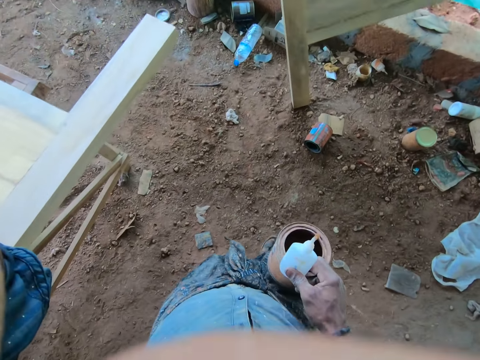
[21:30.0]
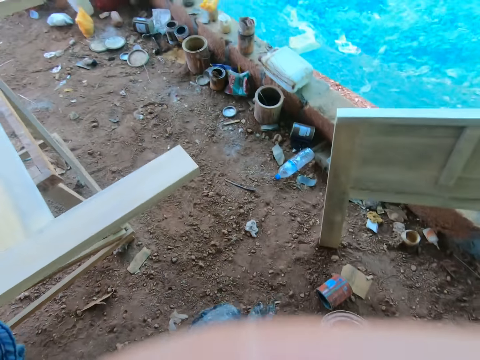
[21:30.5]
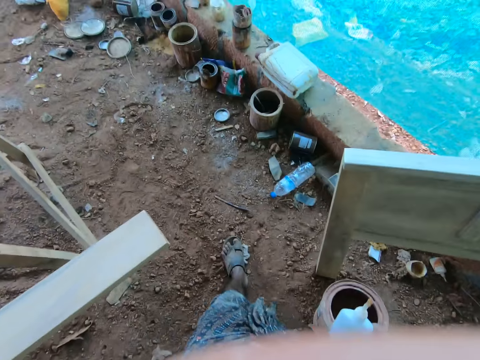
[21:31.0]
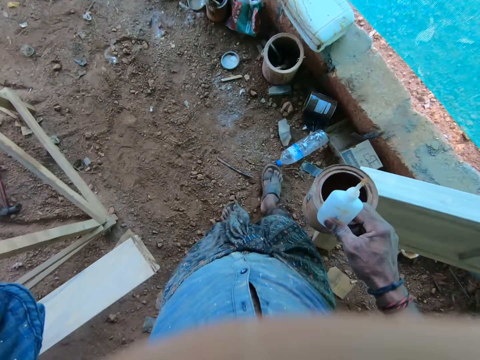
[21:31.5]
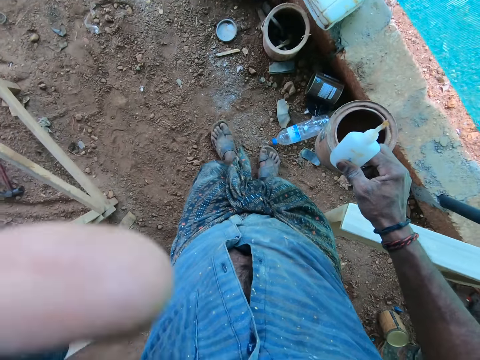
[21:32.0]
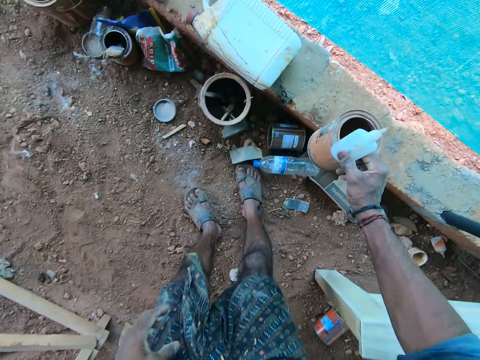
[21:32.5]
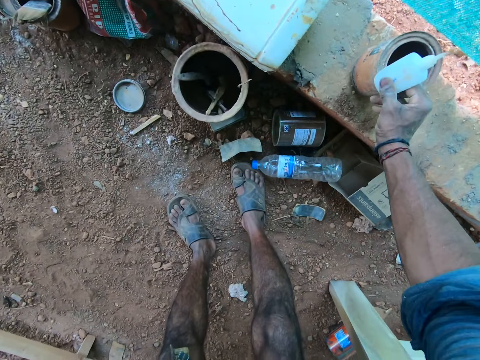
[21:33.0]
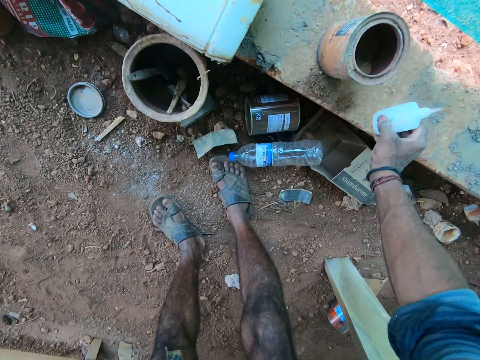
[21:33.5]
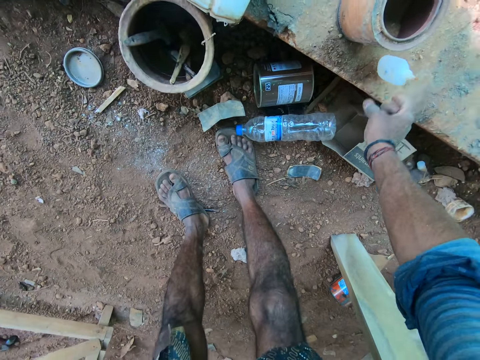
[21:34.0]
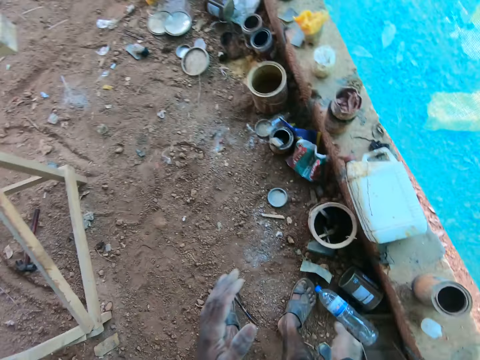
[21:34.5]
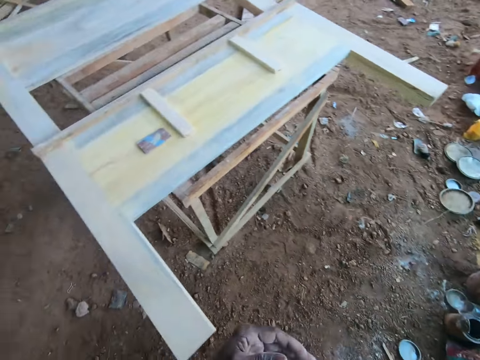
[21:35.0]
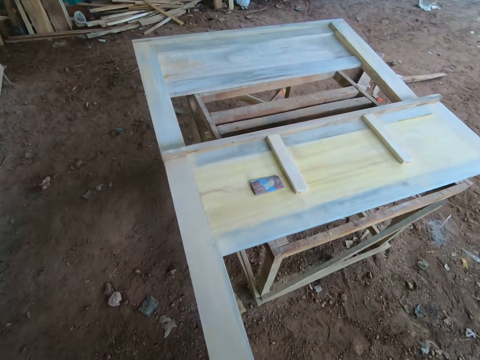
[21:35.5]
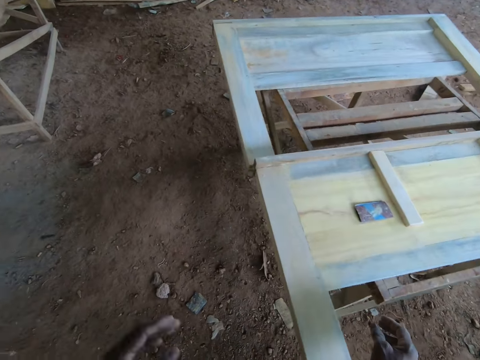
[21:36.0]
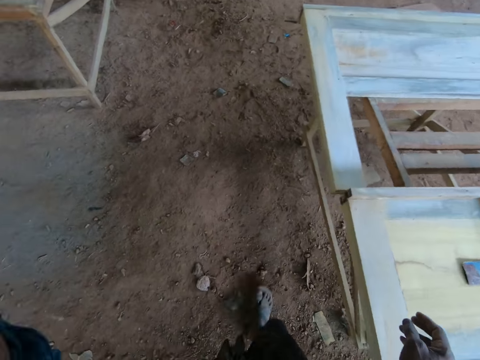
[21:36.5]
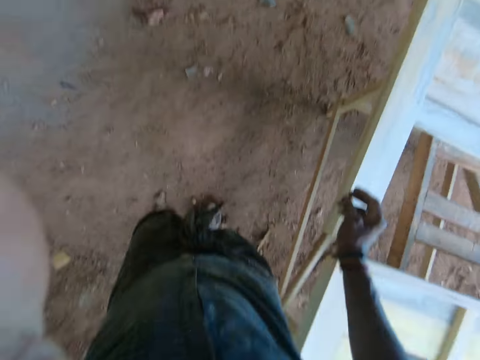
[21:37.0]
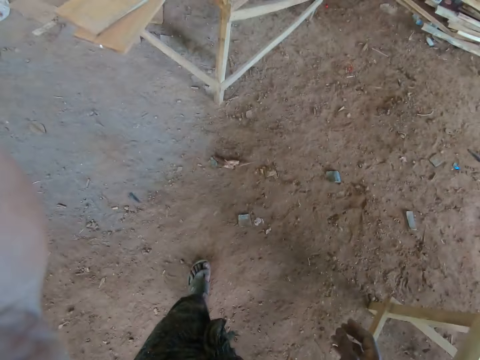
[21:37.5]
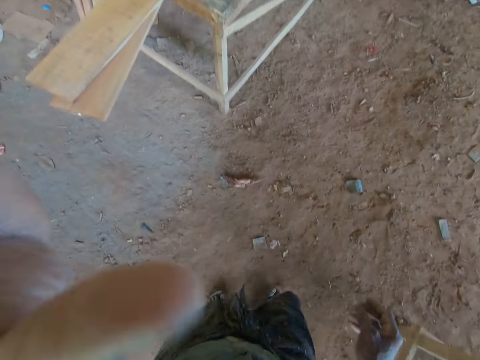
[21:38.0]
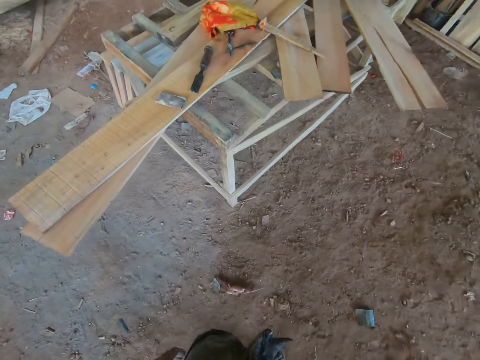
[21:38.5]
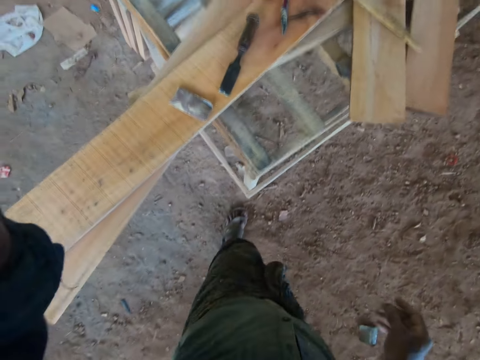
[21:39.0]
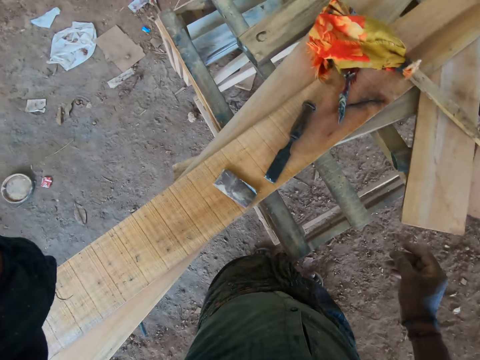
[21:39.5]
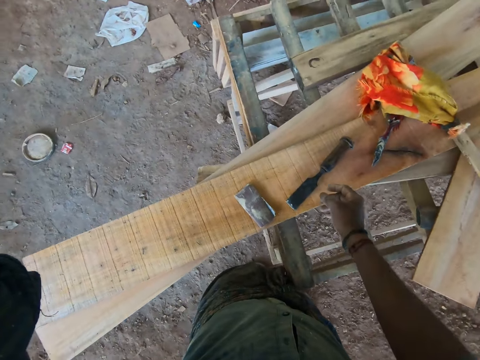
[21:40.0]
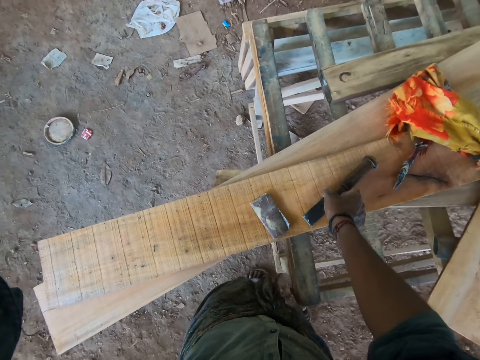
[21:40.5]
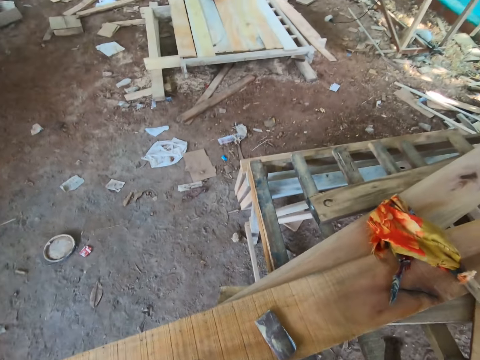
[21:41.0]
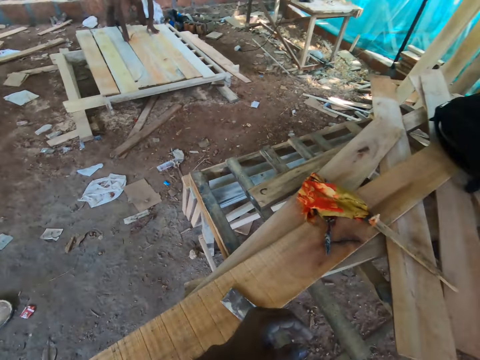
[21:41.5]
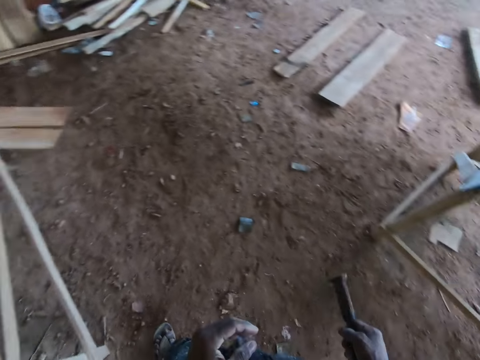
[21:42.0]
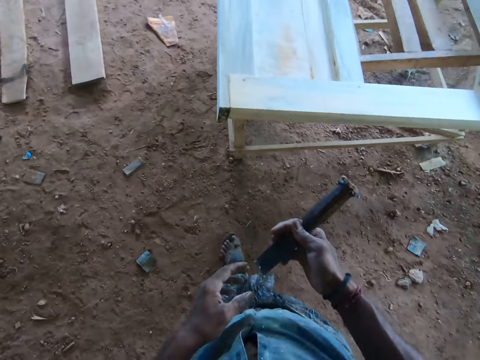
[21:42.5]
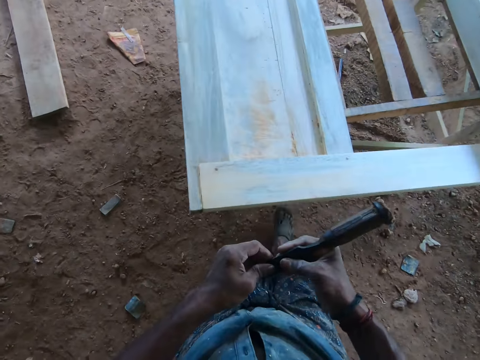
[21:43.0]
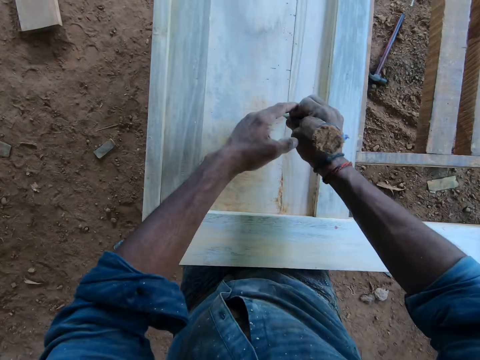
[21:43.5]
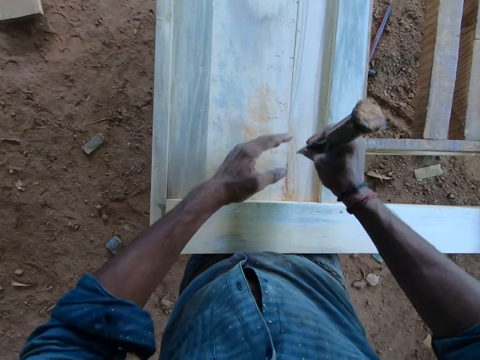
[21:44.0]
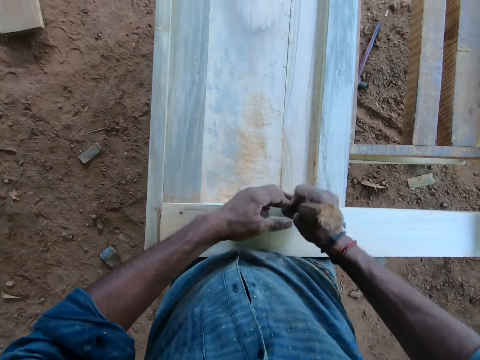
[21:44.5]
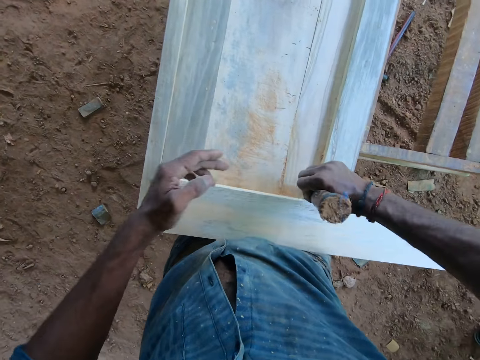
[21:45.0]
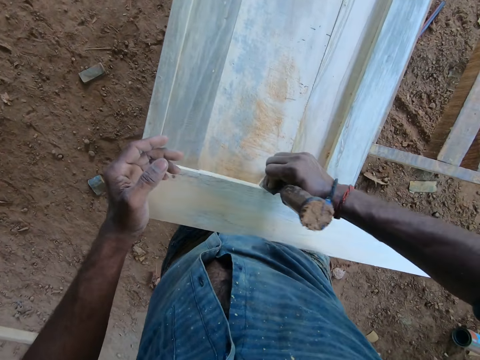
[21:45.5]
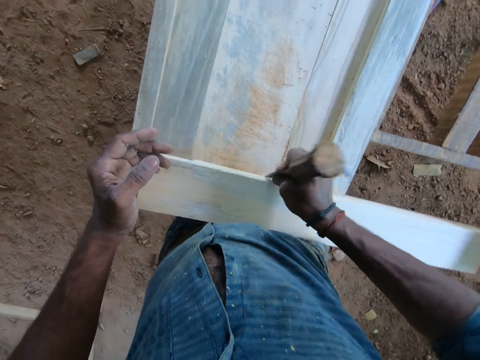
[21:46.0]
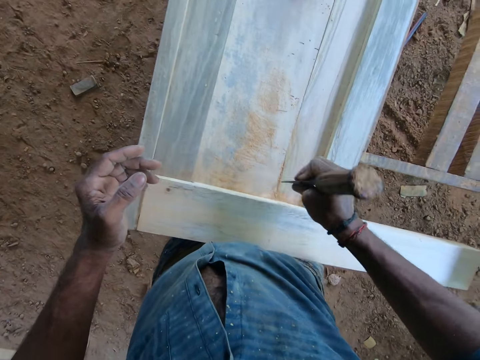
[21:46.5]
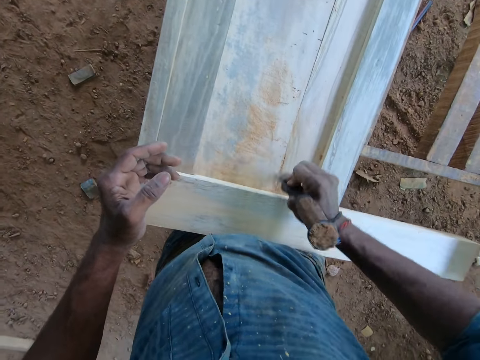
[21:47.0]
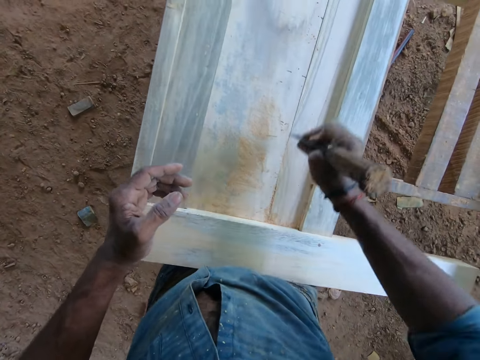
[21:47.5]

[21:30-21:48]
The camera wearer raises the left hand. He adjusts the camera on his head with his left hand. He holds the container and the wood glue in his right hand. He drops the container in his right hand on a concrete slab. He drops the wood glue in his right hand on the concrete slab. He claps the hands and rubs both hands together. He walks around and raises the left hand. He adjusts the camera on his head with his left hand. He removes his left hand from the camera on his head. He raises the left hand. He holds the camera on his head with his left hand. He adjusts the camera with the left hand. He picks up a chisel from a wood on a workbench with his right hand. He lowers the left hand. He turns around and walks to the wood. He chisels the wood on the workbench with the chisel in his hands. He removes his left hand from the chisel in his right hand.

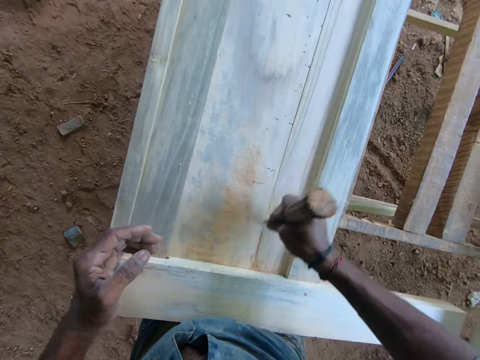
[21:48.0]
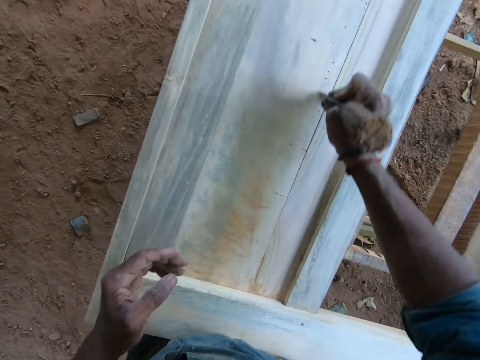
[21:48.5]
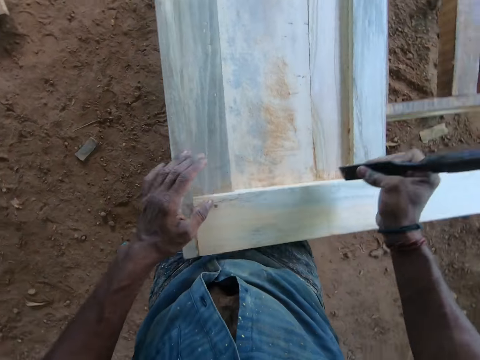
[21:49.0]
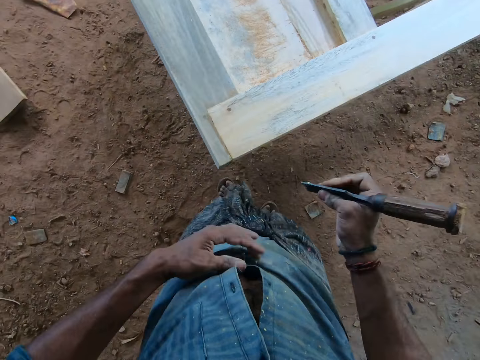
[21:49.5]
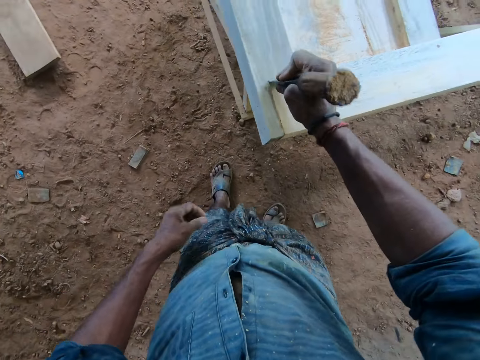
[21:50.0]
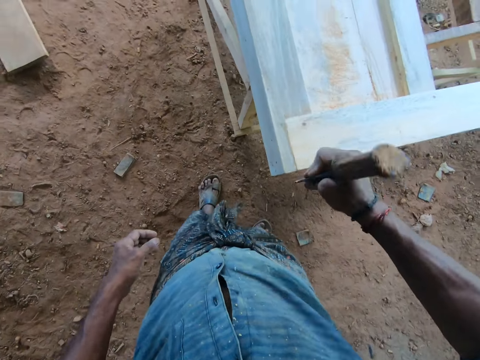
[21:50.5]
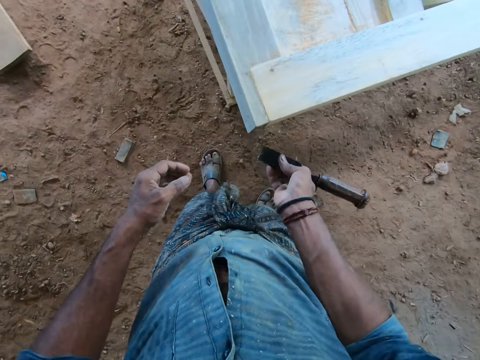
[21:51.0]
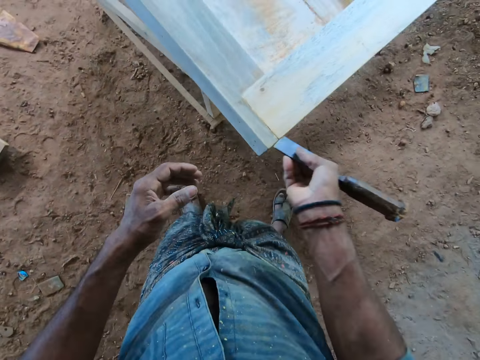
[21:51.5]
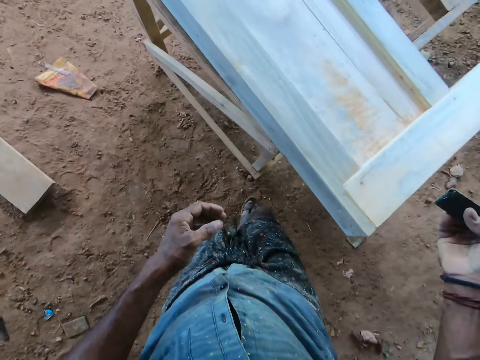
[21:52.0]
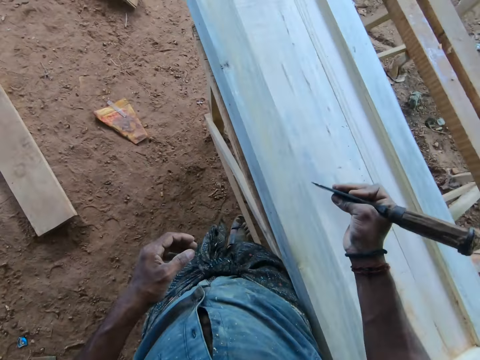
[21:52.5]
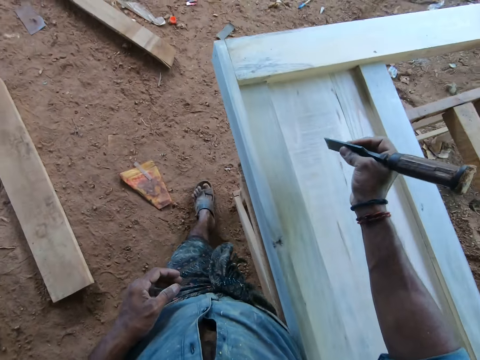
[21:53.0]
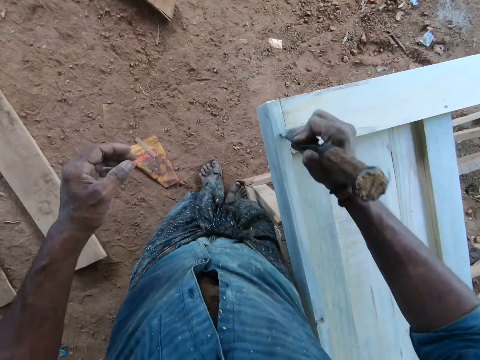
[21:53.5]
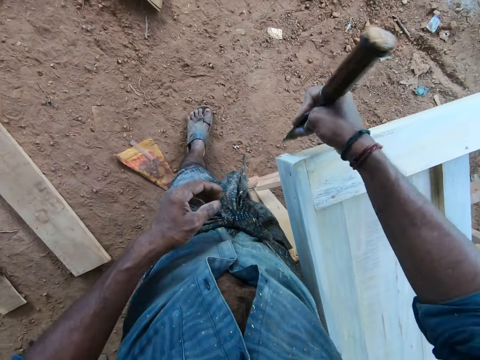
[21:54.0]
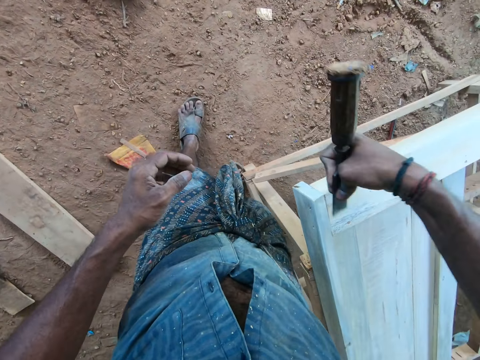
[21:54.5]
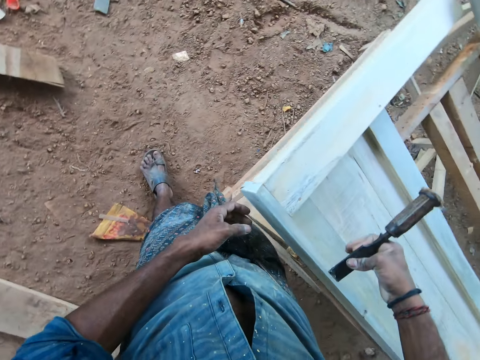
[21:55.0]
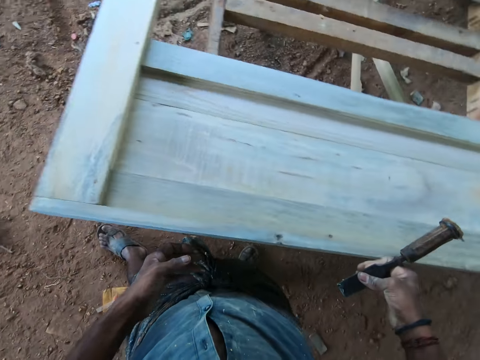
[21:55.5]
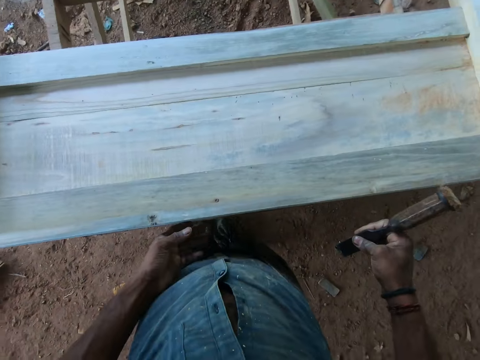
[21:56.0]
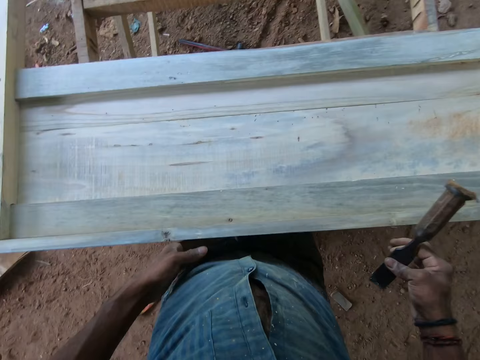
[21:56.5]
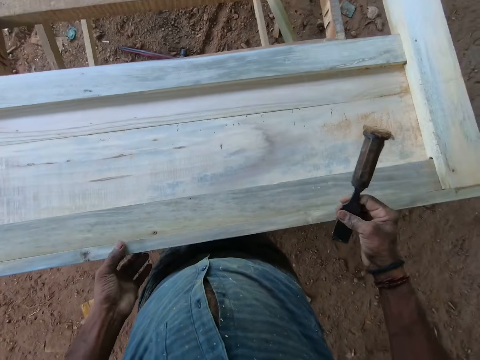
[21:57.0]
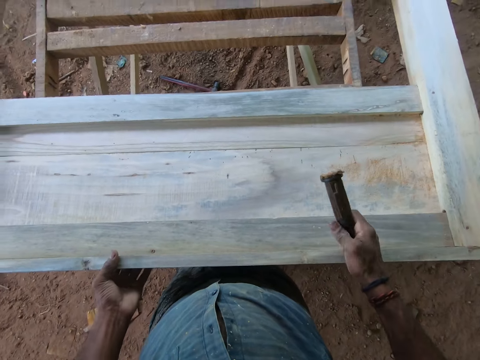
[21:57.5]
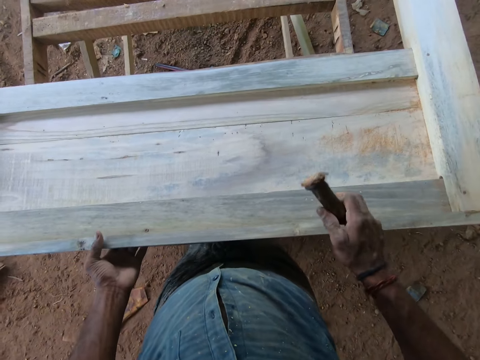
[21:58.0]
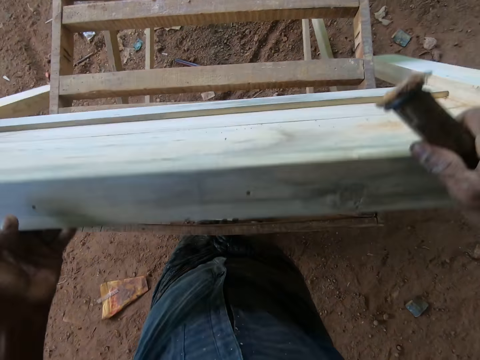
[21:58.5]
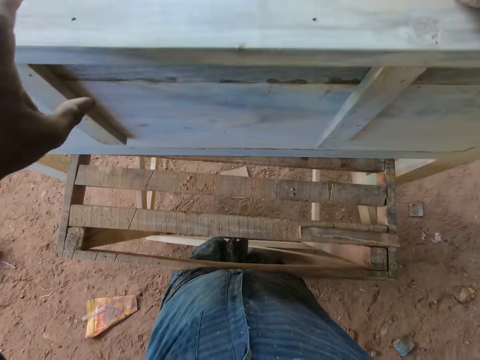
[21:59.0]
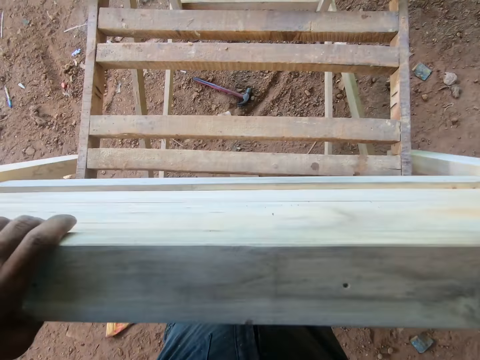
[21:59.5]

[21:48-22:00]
The camera wearer dusts the wood on the workbench with his left hand. He looks at the wood. He rubs the wood with the chisel. He walks to the edge of the wood on the workbench with the chisel in his right hand. He chisels the wood on the workbench with the chisel in his right hand. He looks at the wood. He holds the wood with the left hand. He turns the wood on the workbench with both hands.
